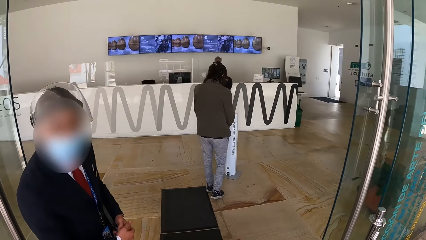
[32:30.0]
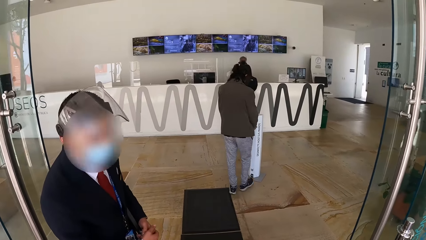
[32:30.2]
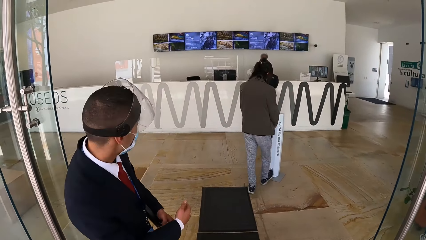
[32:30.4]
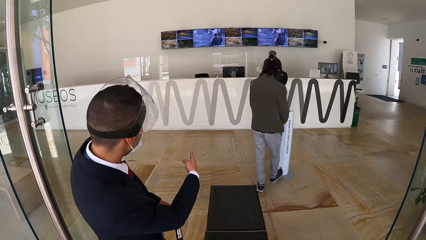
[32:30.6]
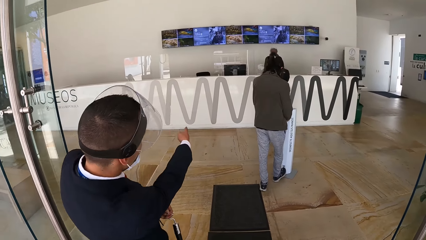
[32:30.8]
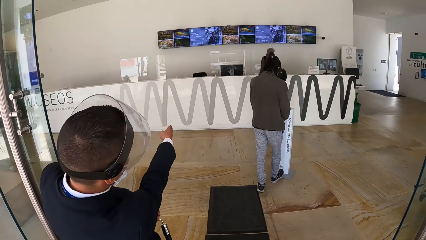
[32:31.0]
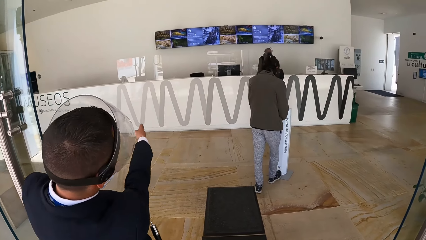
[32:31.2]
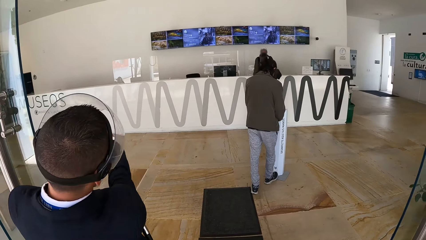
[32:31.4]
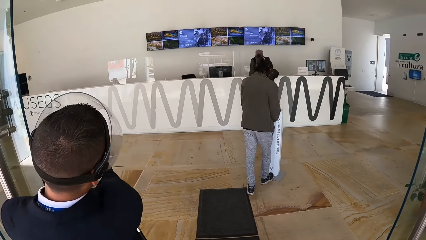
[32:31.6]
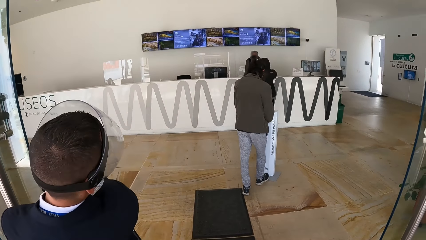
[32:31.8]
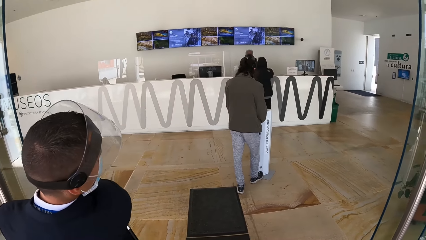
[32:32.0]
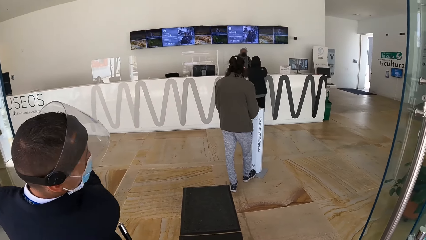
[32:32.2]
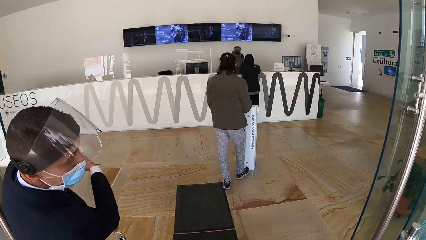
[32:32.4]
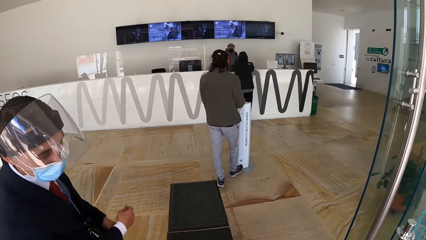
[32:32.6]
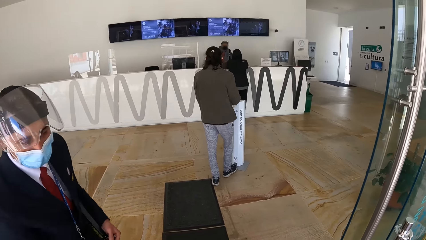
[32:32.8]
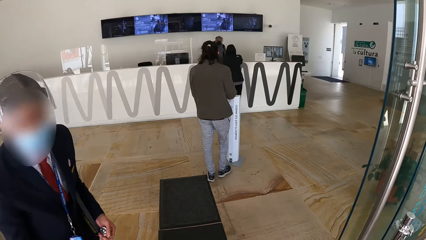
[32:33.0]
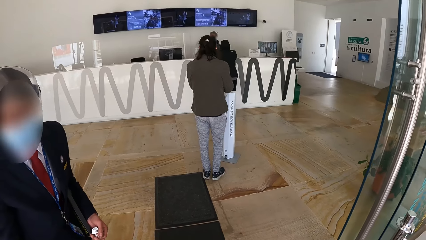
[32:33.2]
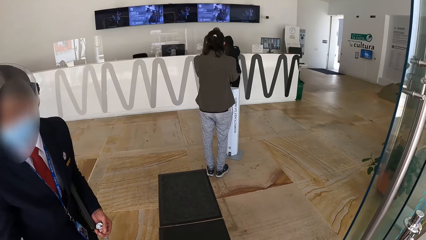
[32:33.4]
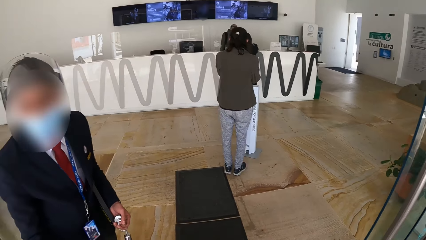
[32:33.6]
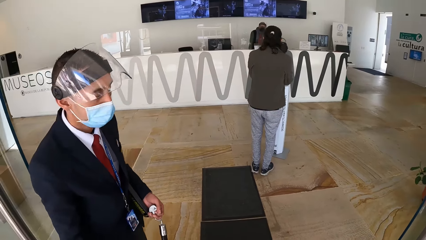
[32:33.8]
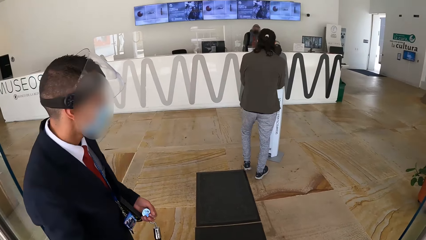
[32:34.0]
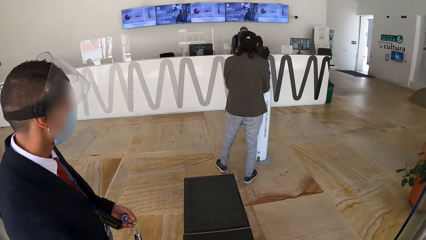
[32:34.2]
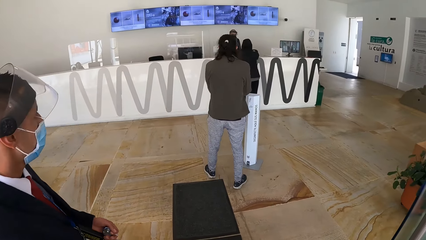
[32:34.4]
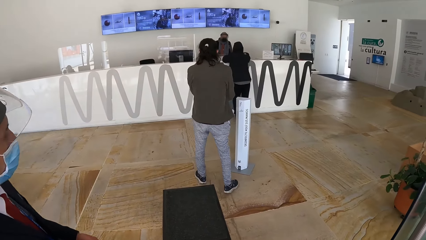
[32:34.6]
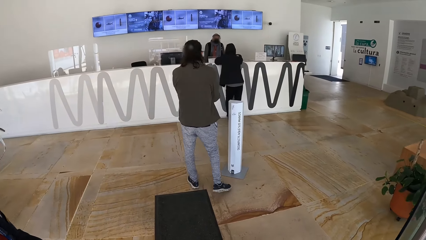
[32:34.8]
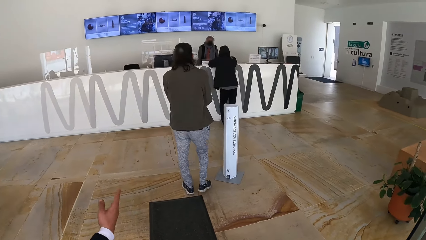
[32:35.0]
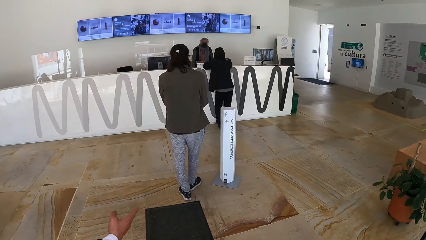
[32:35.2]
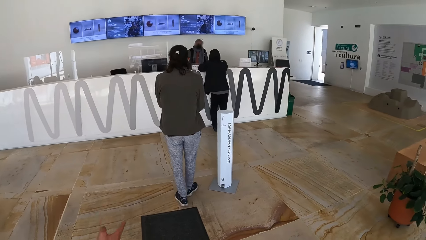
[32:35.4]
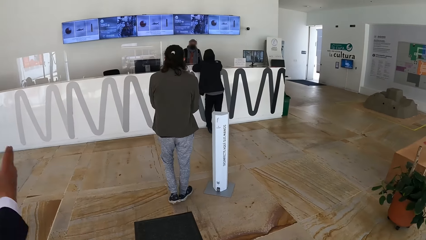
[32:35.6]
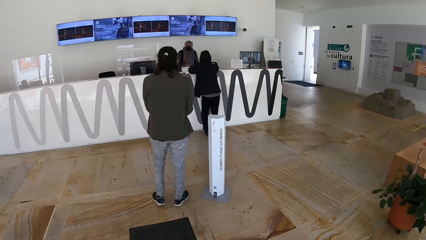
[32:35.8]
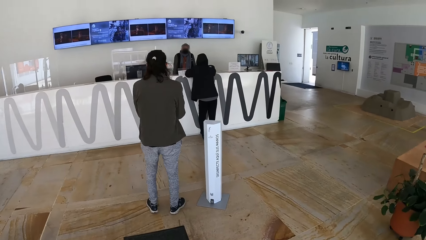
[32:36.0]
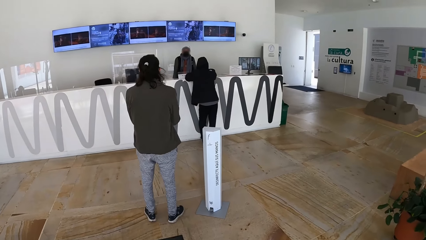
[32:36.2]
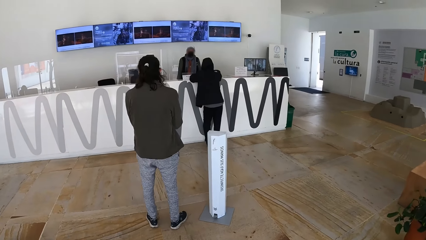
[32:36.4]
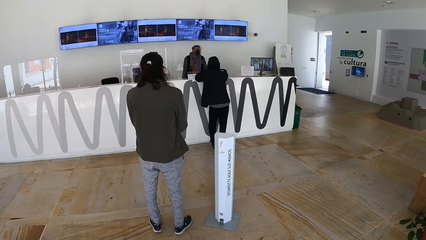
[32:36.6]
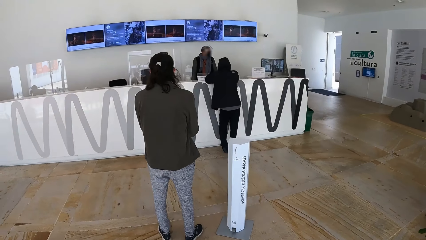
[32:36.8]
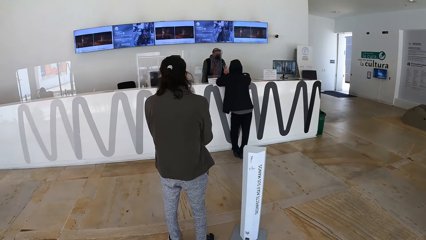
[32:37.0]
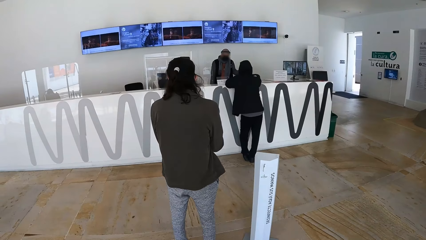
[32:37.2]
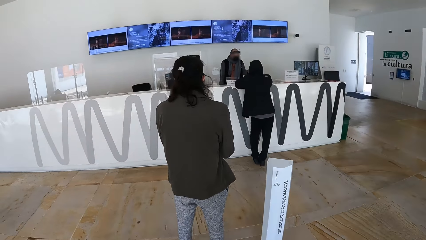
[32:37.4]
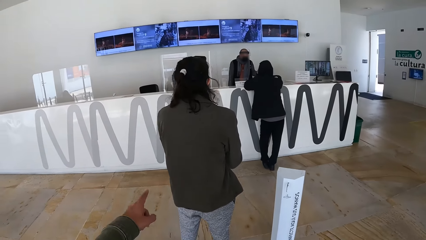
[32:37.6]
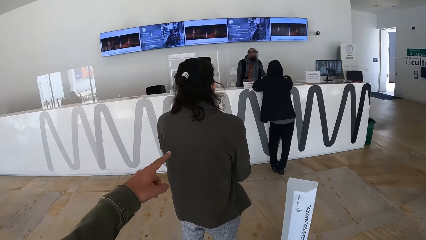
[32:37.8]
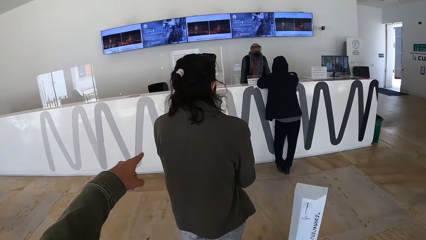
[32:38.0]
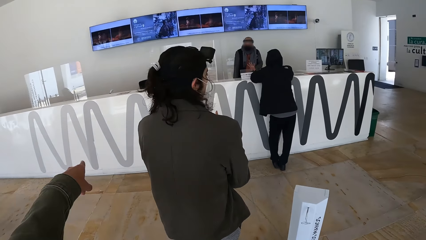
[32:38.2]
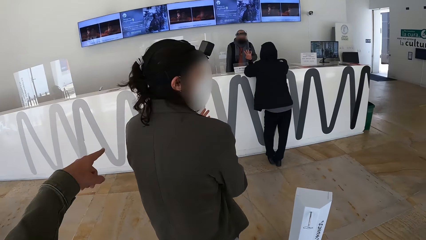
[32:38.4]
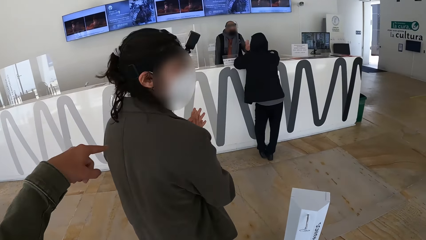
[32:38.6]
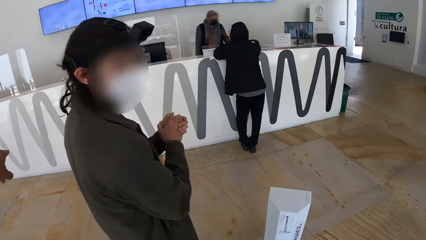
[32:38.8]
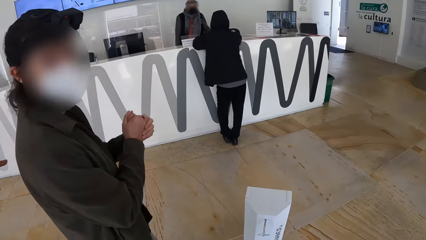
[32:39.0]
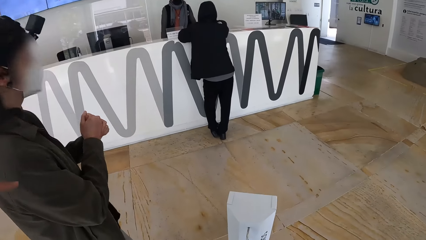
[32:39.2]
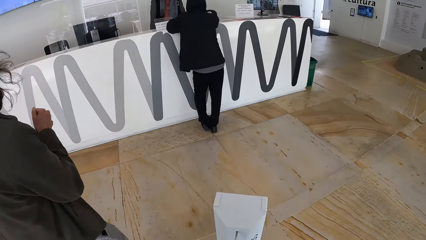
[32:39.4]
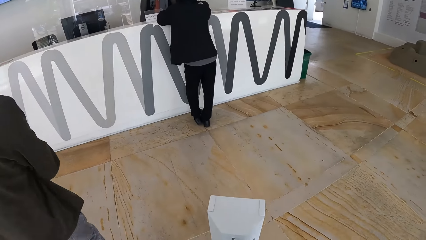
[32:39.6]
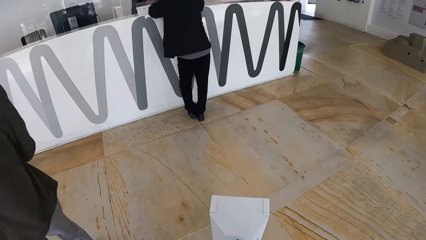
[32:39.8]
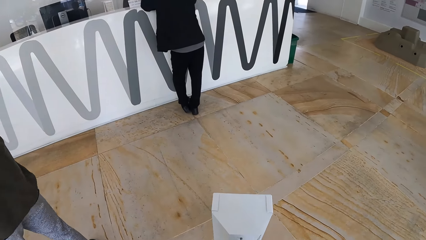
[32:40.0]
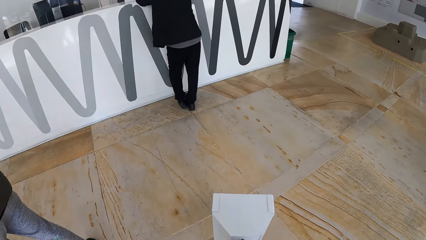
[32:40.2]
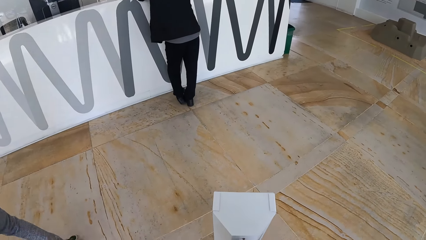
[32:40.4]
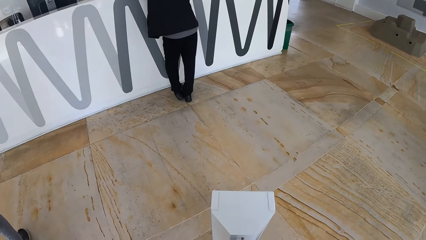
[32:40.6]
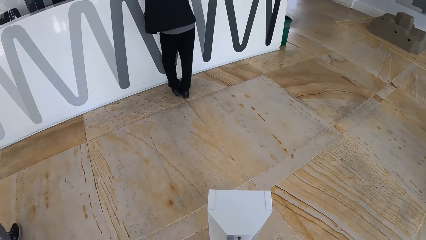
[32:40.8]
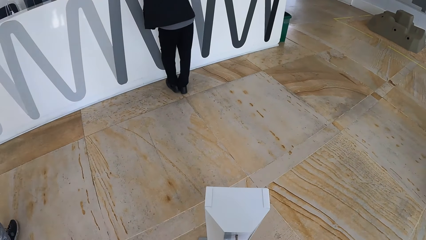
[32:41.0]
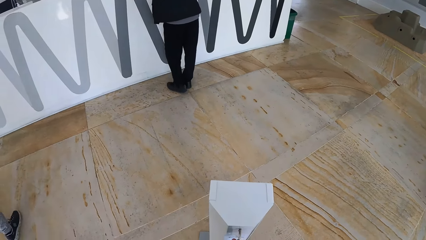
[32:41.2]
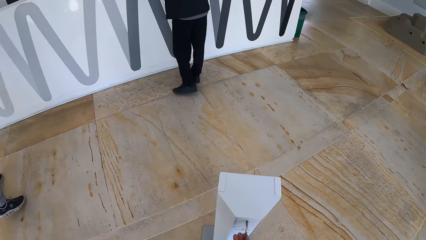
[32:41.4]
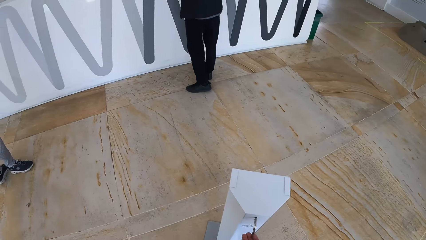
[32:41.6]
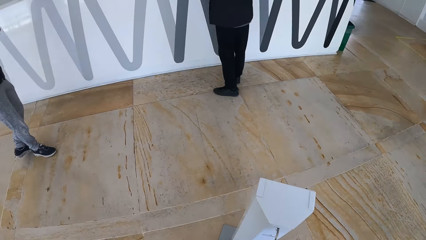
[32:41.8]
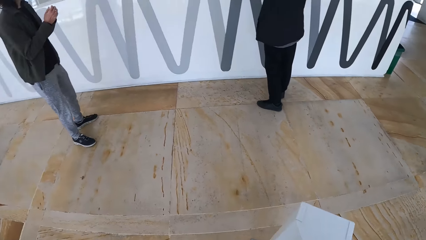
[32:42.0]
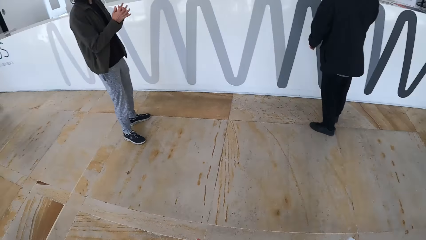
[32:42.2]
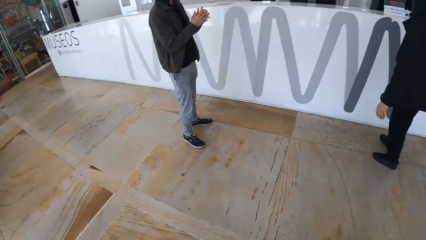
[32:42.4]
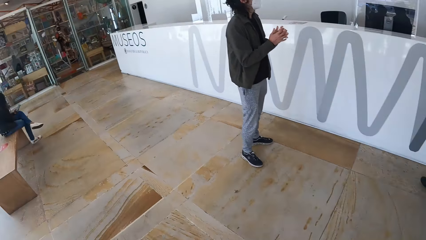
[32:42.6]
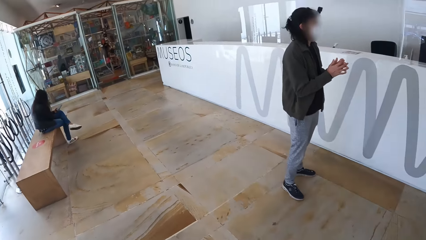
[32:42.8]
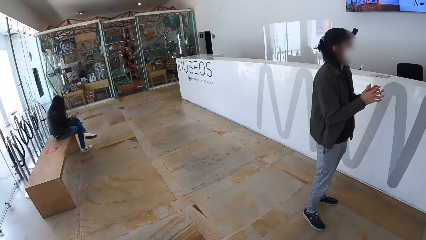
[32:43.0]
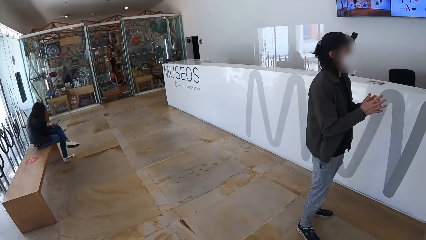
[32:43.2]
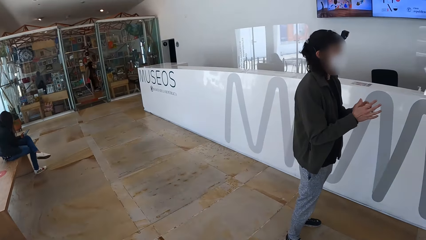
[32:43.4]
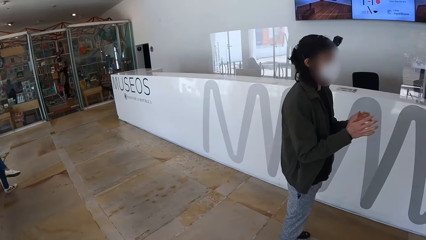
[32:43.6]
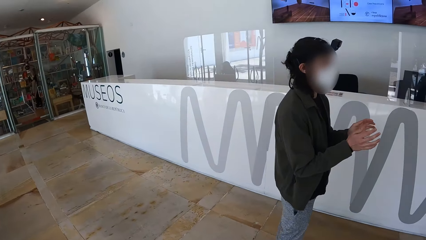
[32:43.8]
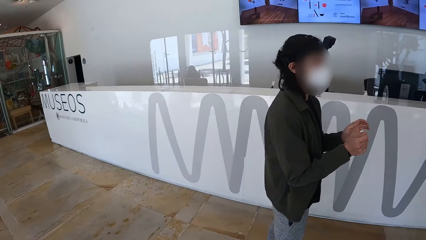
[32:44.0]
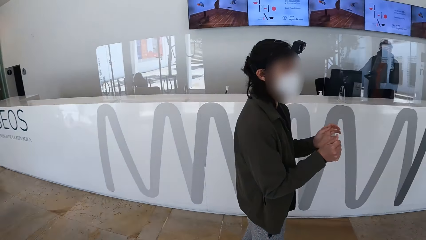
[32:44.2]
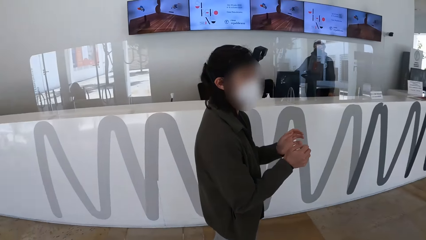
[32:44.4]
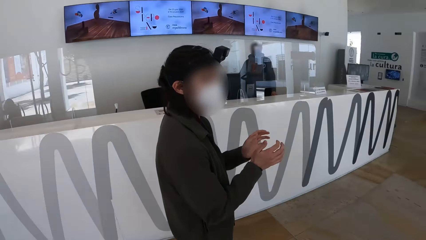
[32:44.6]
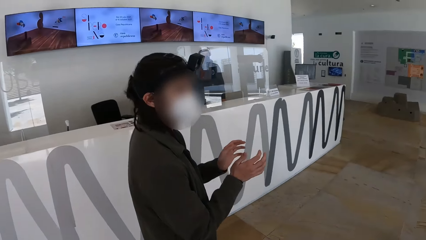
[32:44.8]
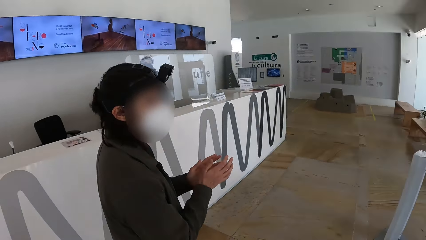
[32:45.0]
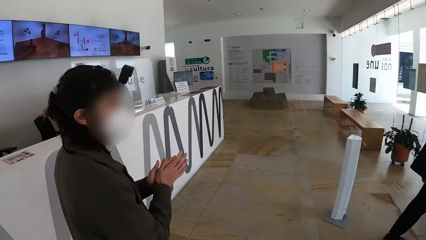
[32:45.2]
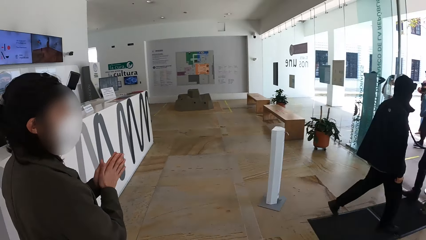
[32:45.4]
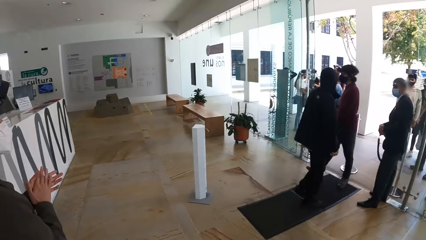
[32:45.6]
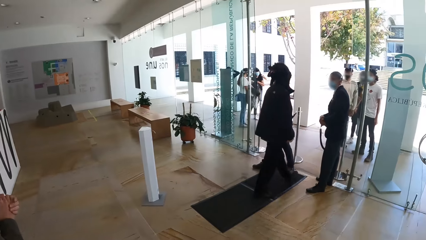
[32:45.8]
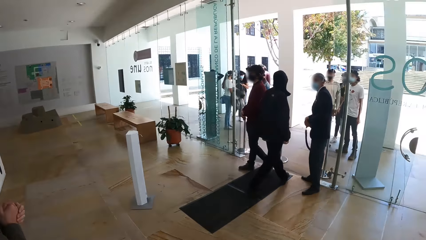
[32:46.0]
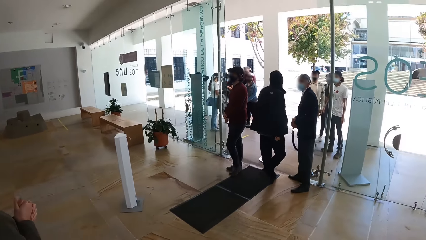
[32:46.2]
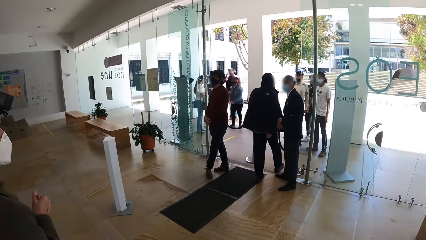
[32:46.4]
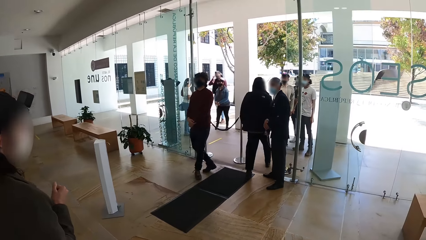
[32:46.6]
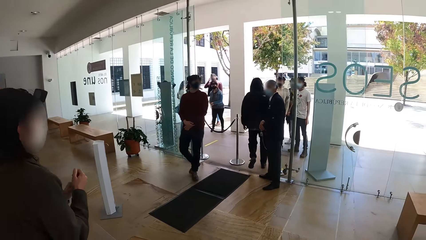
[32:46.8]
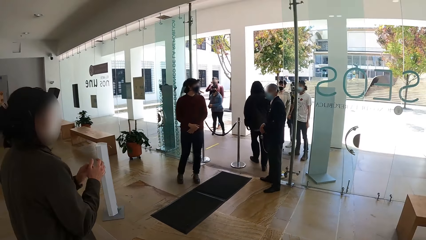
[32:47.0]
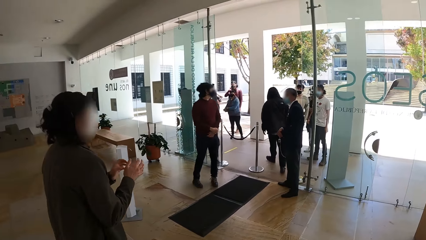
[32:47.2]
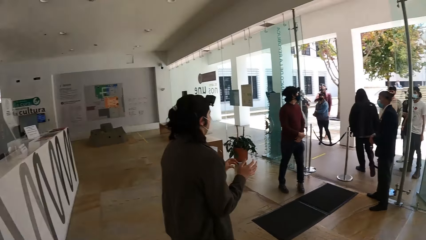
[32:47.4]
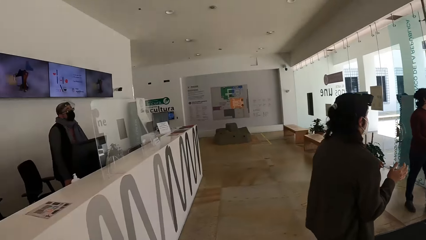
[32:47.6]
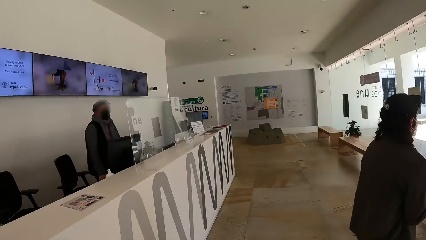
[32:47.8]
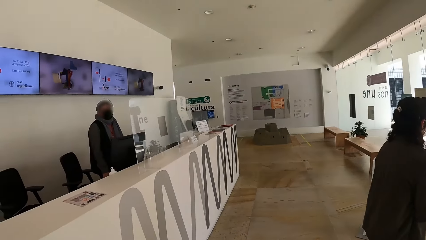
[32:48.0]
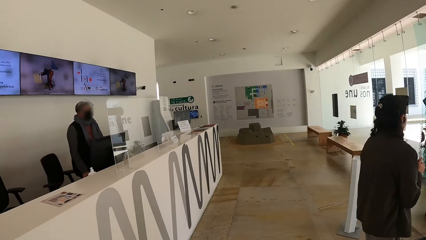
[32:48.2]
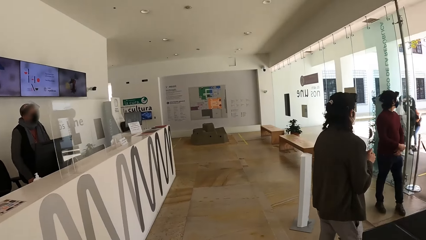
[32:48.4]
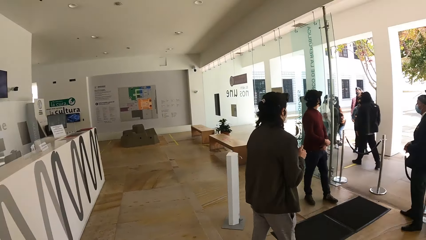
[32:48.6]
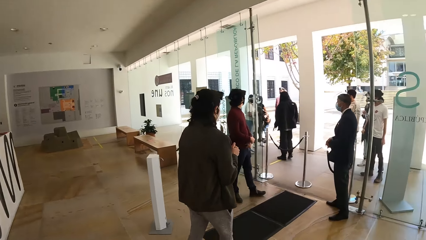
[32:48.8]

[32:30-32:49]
The camera wearer talks to a man. The man interacts with the camera wearer. Another man presses the hand sanitizer dispenser with his right leg. The second man takes sanitizer from the hand sanitizer dispenser with his hands. A third man rubs the sanitizer on his hands. The camera wearer walks into the building past the first man. The second man walks out of the building. The camera wearer walks out of the building. They look around.
